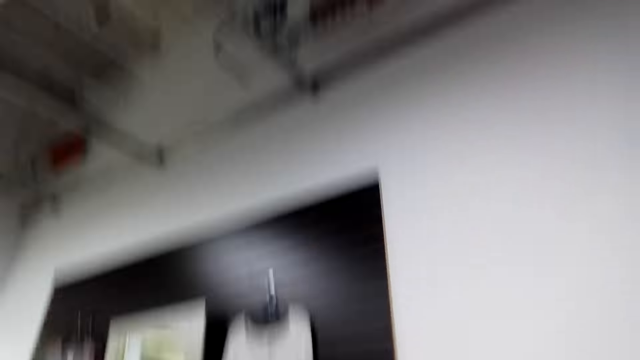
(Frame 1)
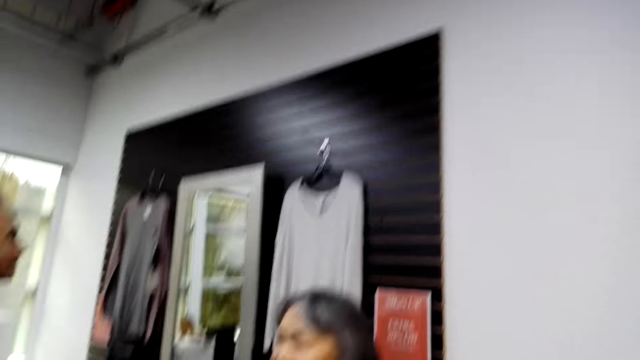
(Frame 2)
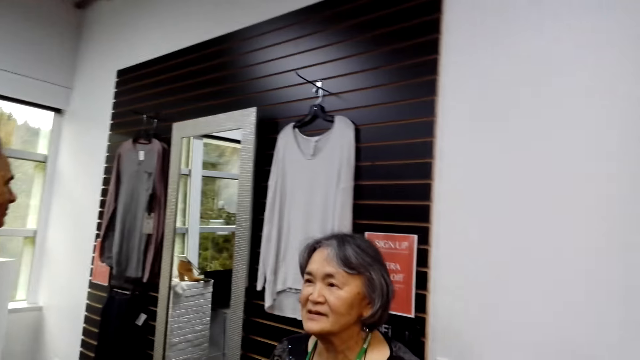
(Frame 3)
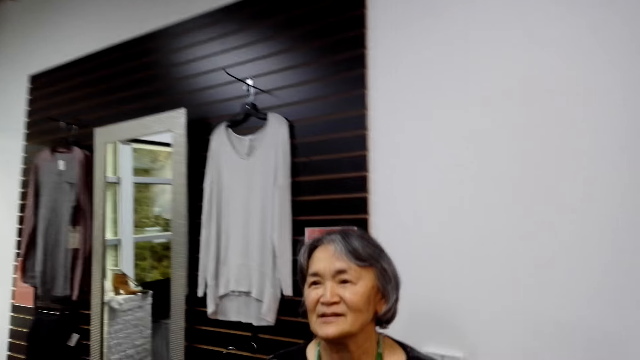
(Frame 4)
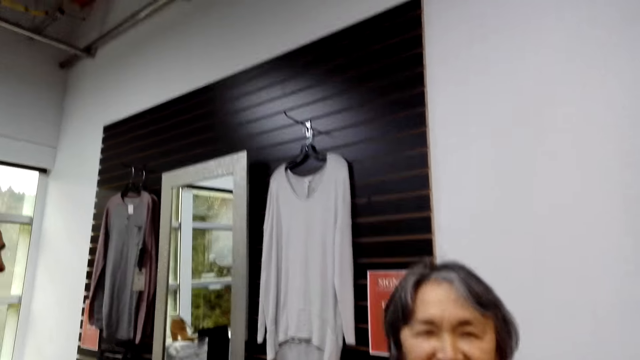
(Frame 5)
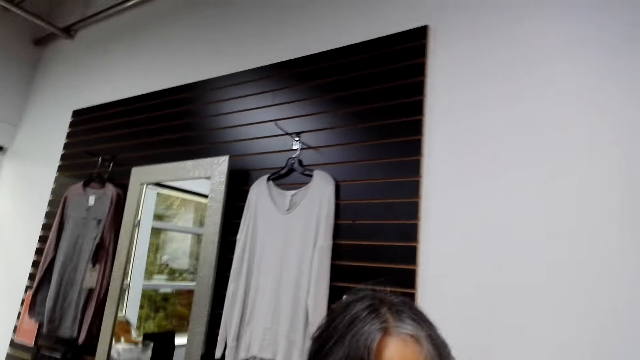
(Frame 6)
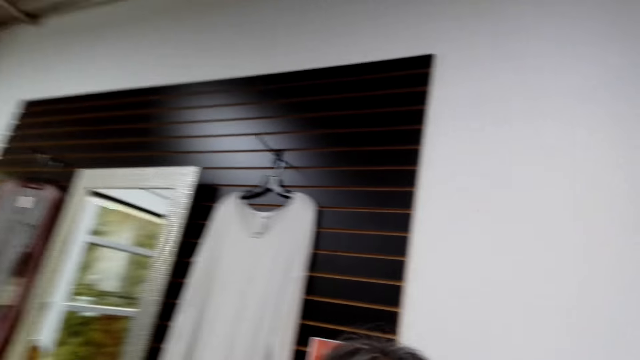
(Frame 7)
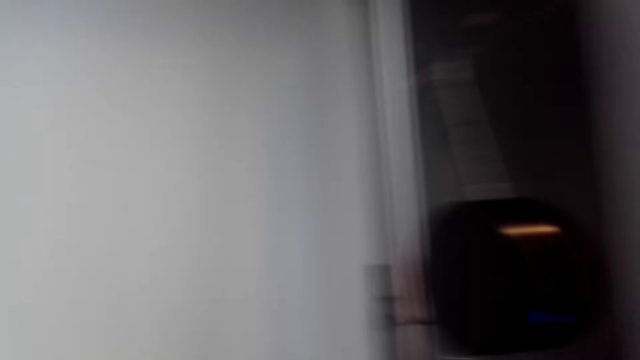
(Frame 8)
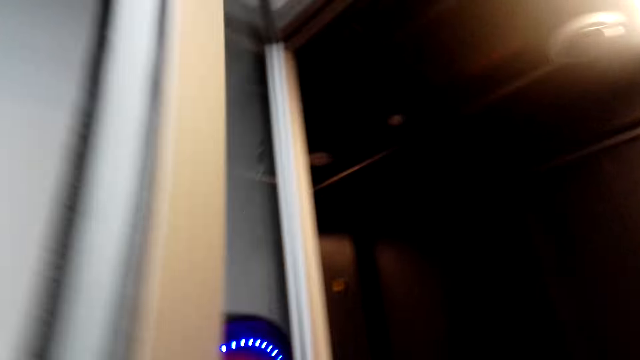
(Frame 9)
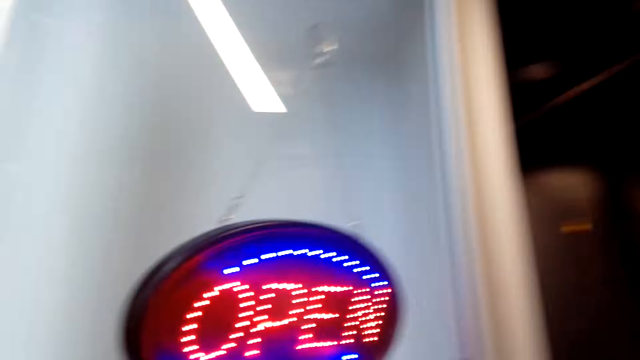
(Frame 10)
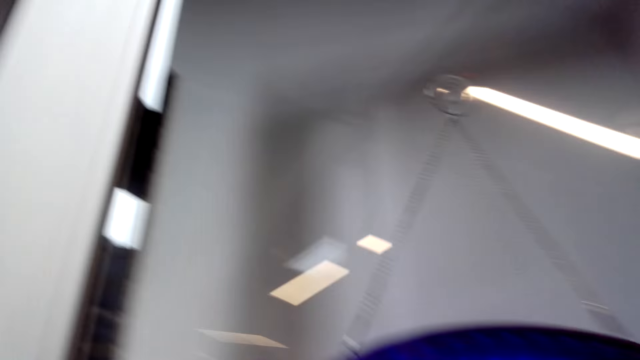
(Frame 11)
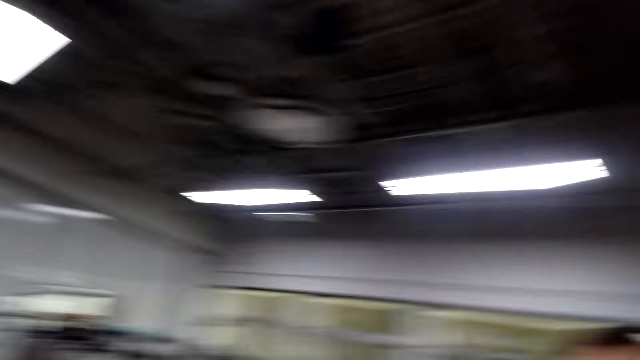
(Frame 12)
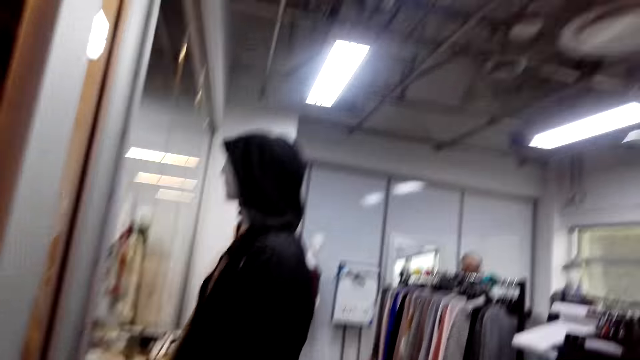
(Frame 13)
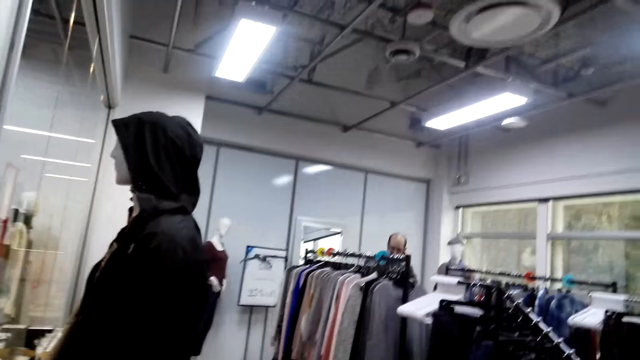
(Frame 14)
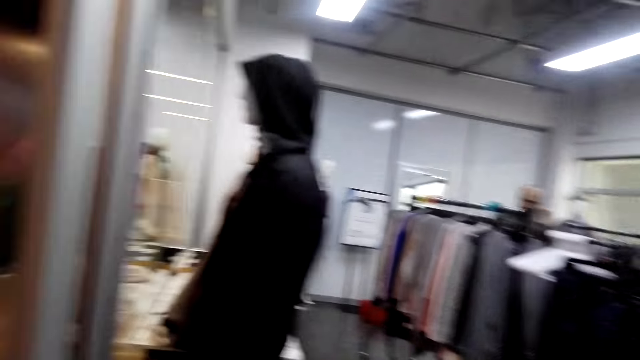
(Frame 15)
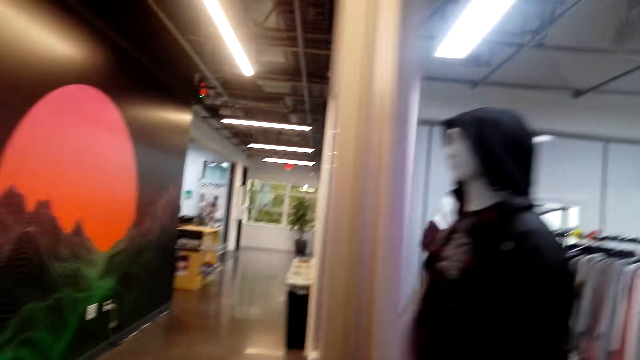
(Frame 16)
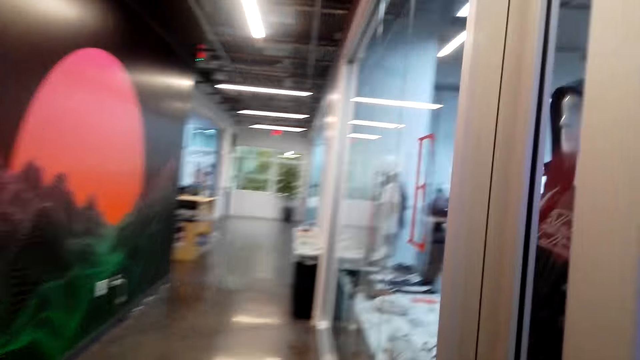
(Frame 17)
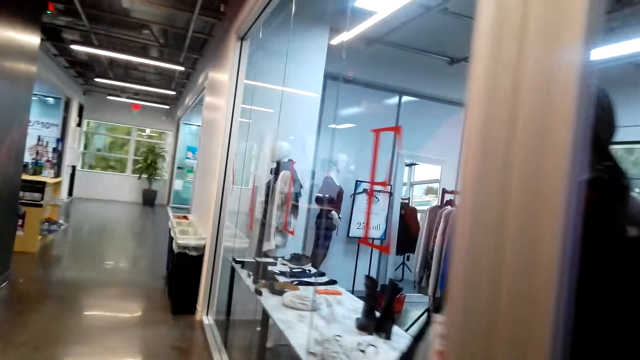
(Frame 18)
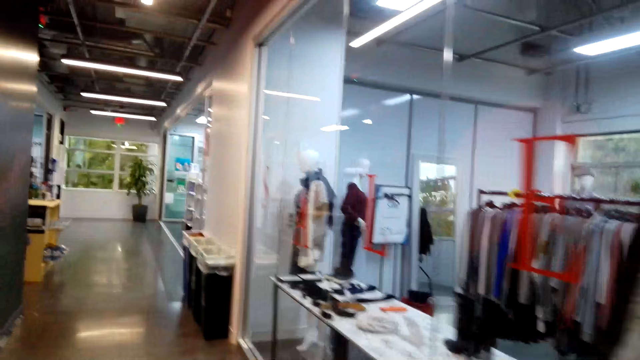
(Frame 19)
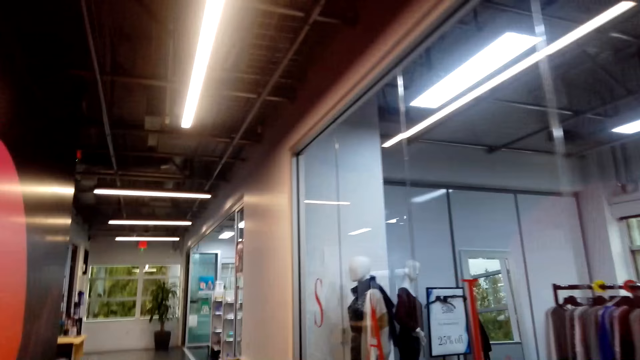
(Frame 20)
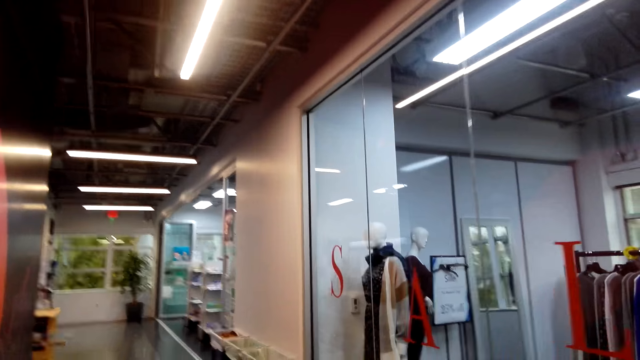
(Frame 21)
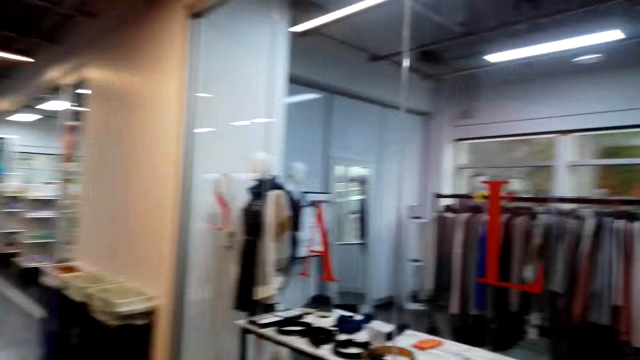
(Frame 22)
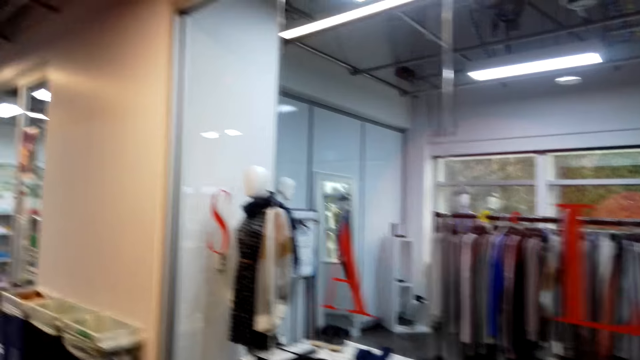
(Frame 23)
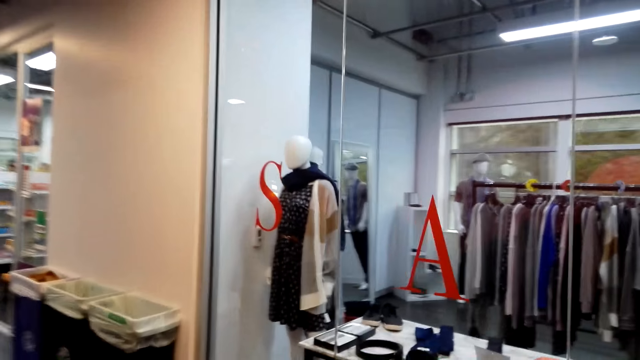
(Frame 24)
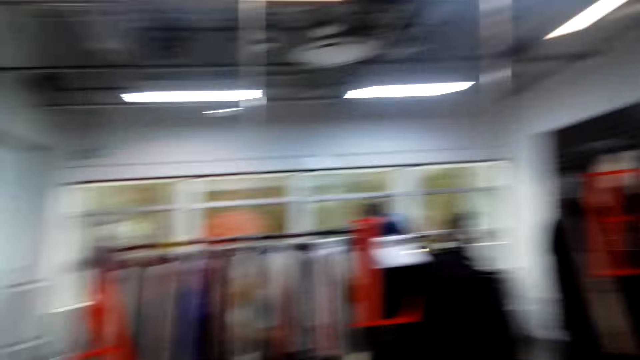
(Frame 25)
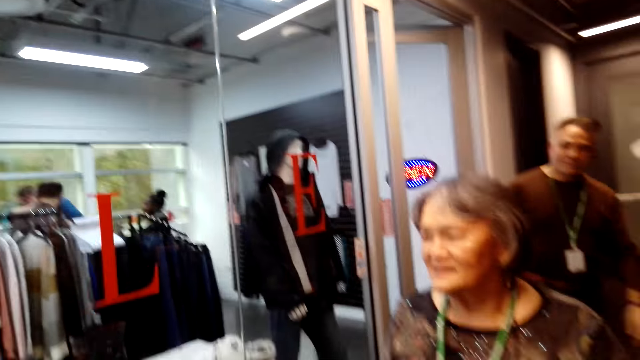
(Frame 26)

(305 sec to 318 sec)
The camera wearer opens the door. They walk in the mall.

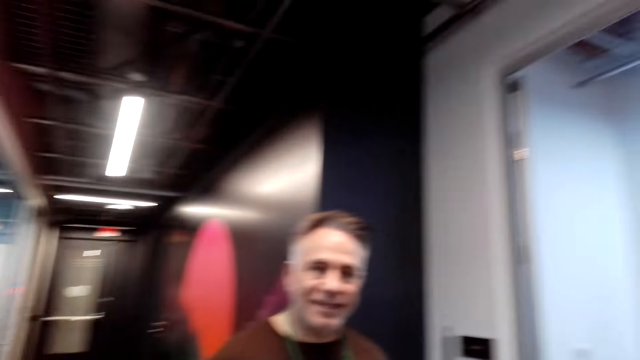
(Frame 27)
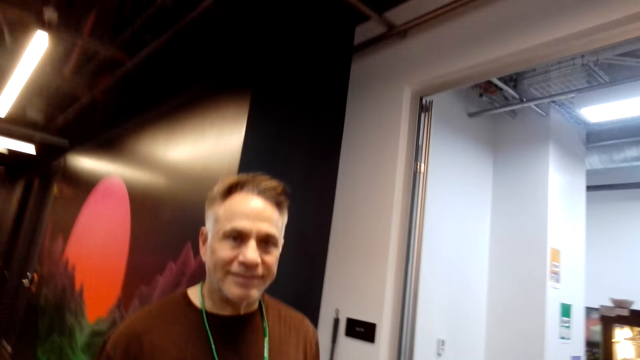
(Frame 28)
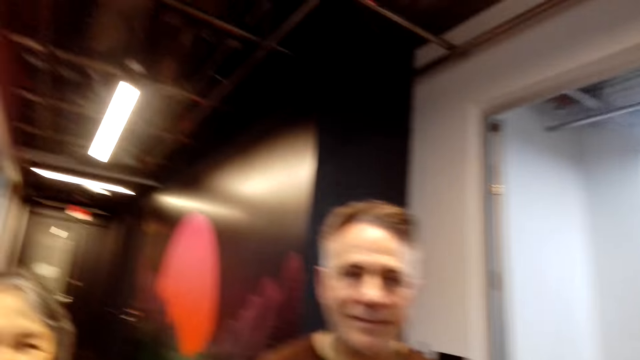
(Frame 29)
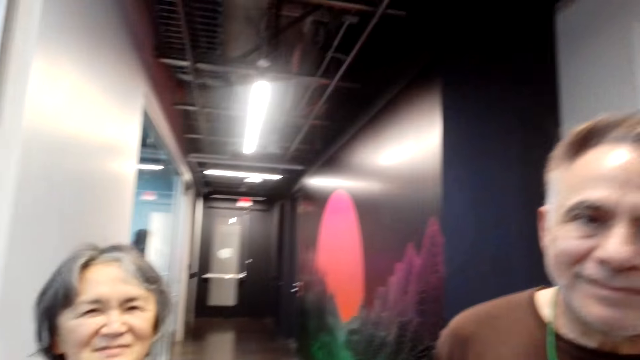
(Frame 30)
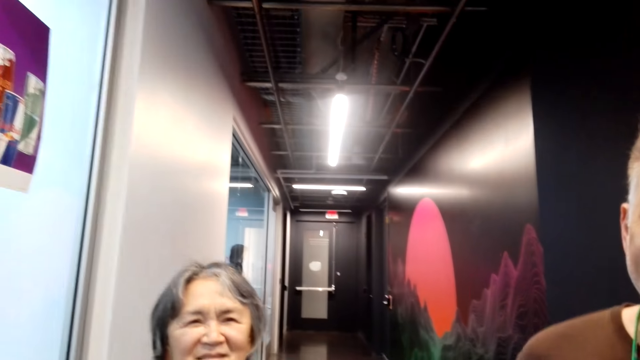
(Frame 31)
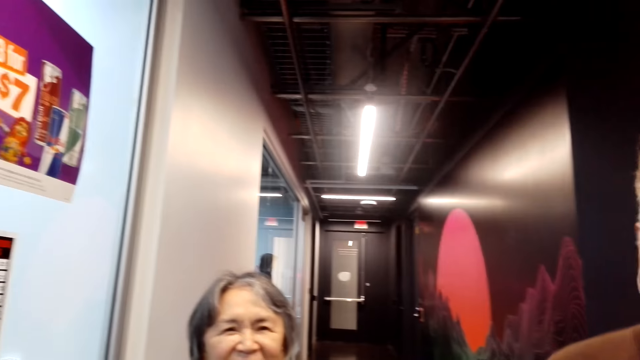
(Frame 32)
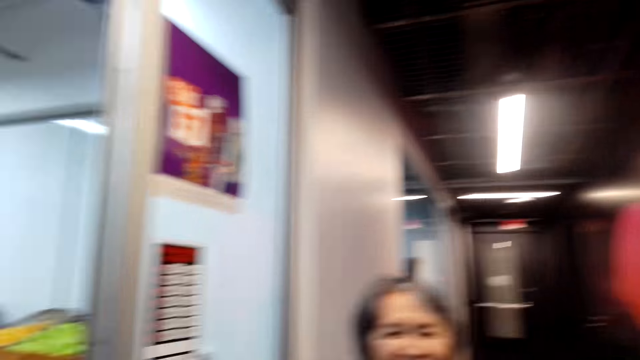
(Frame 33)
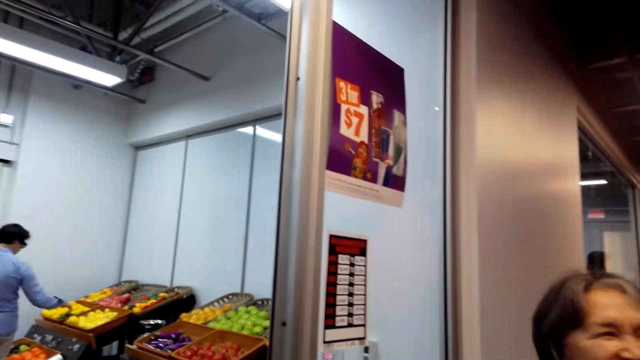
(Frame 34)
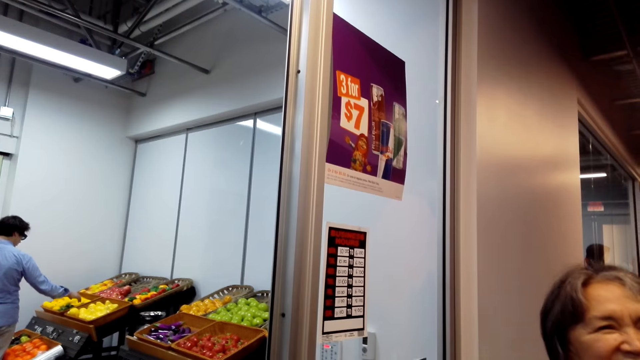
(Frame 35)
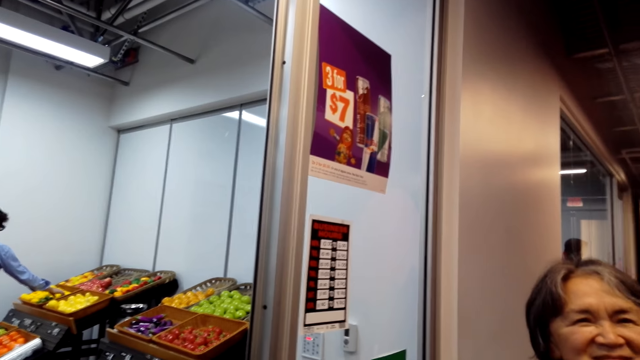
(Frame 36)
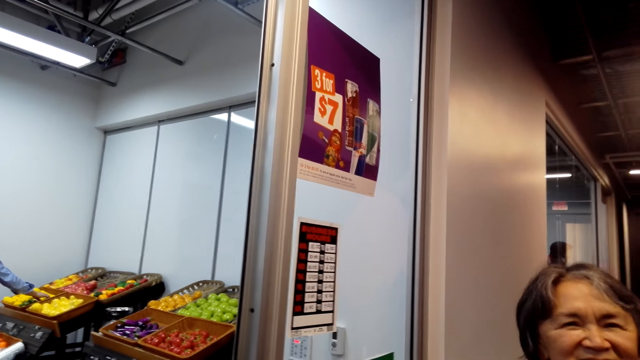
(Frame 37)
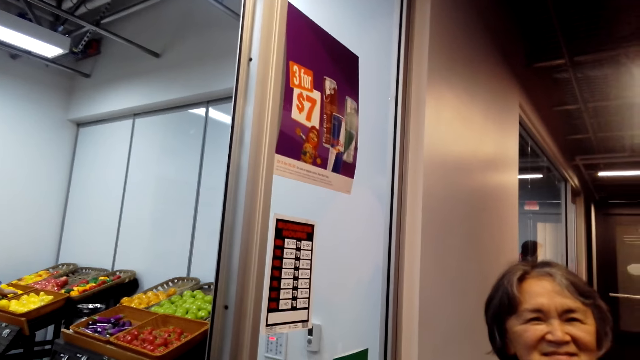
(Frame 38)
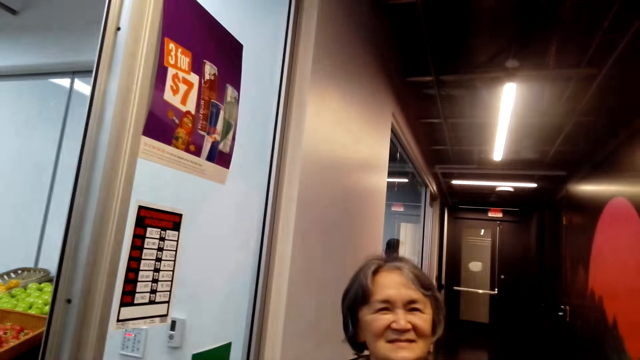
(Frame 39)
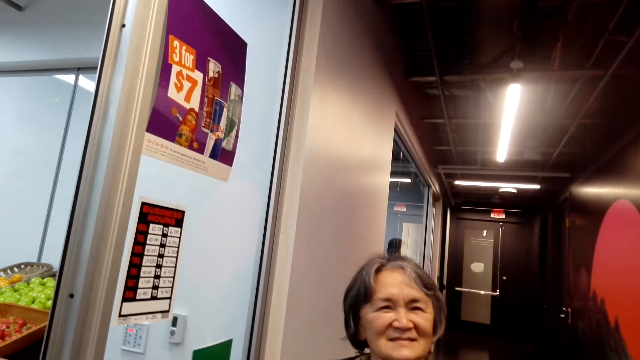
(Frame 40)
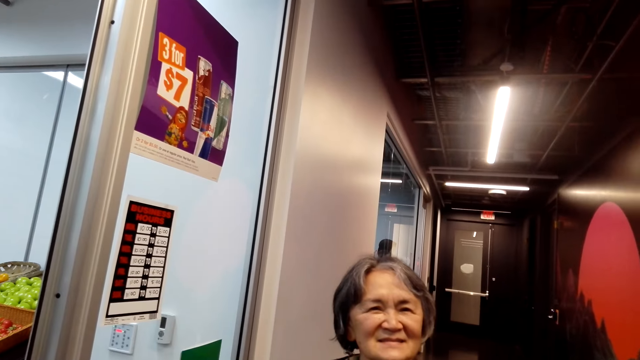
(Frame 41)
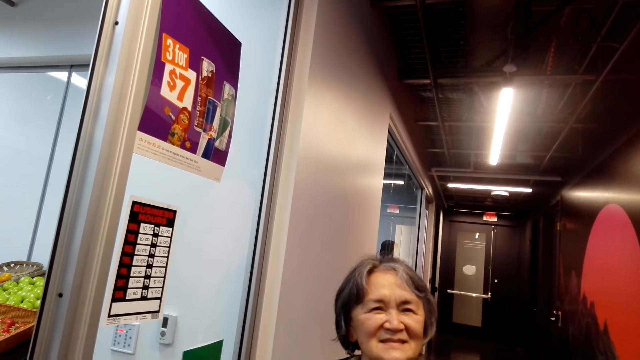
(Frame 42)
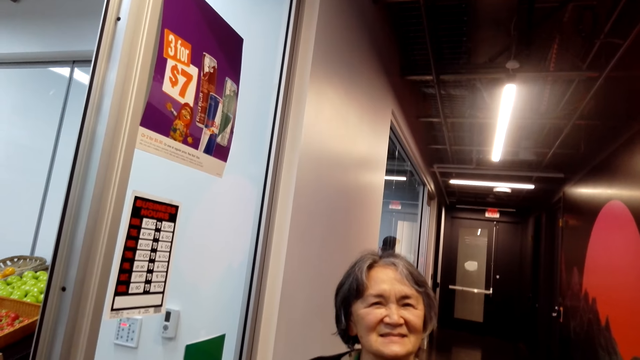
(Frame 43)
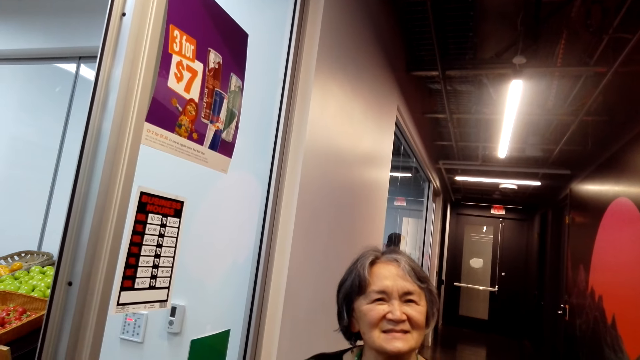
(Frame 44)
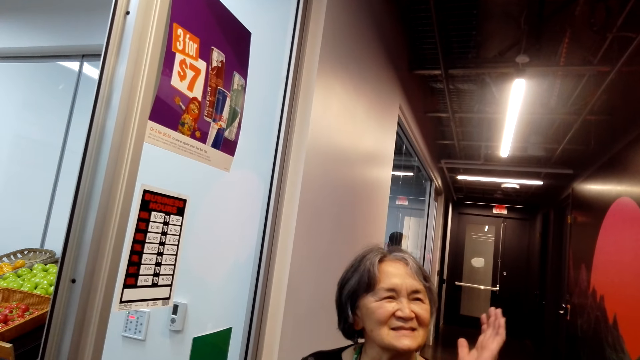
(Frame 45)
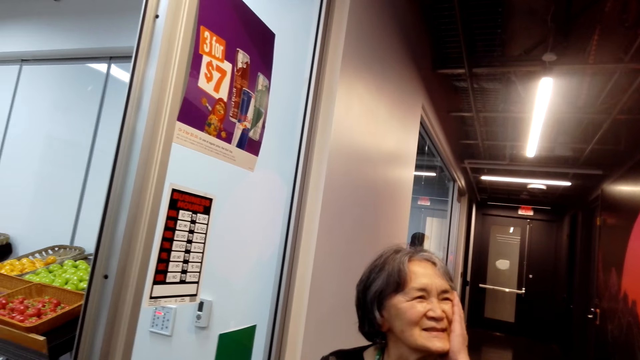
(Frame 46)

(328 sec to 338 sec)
The camera wearer dialogues with a man. They dialogue with a woman. They turn around the room.
